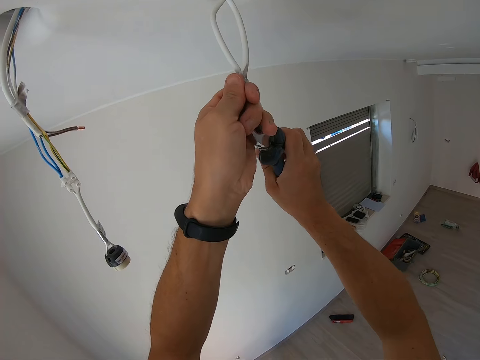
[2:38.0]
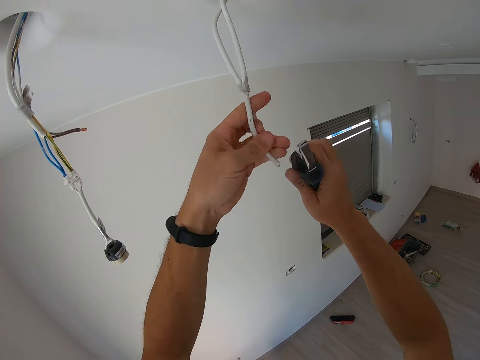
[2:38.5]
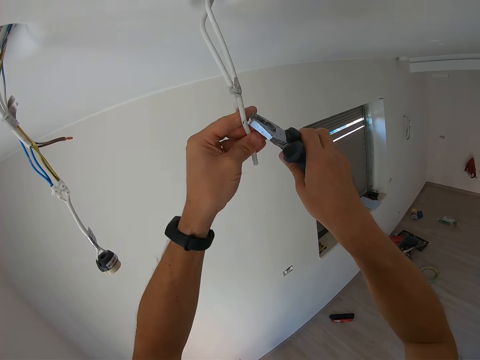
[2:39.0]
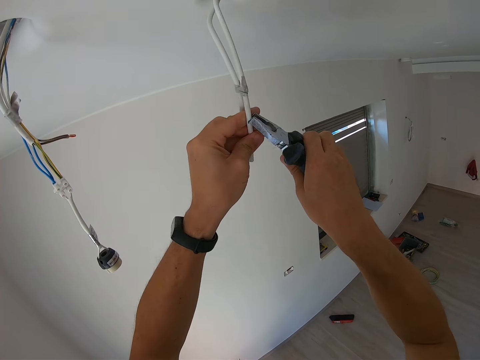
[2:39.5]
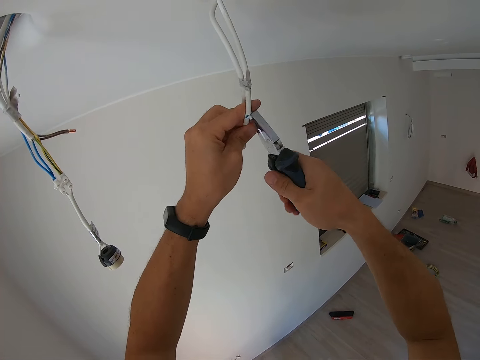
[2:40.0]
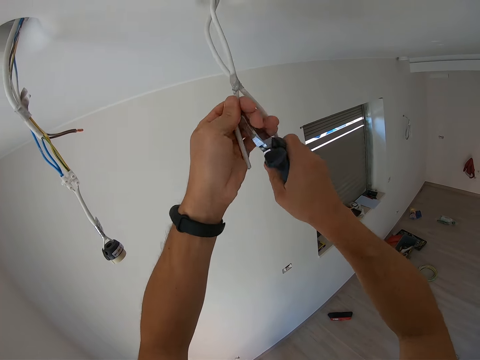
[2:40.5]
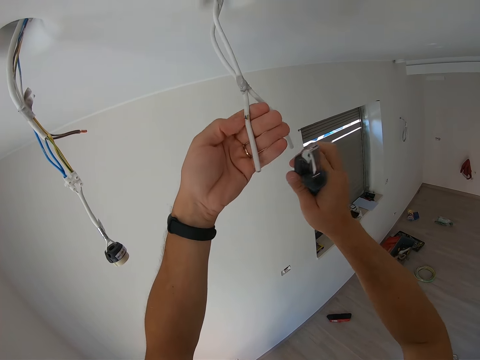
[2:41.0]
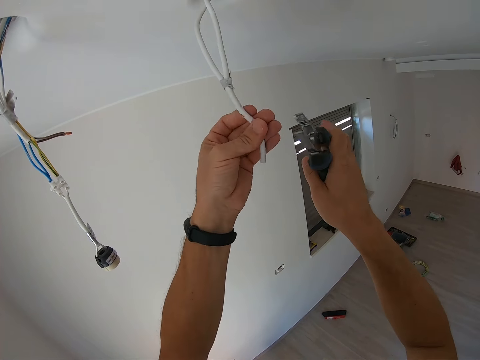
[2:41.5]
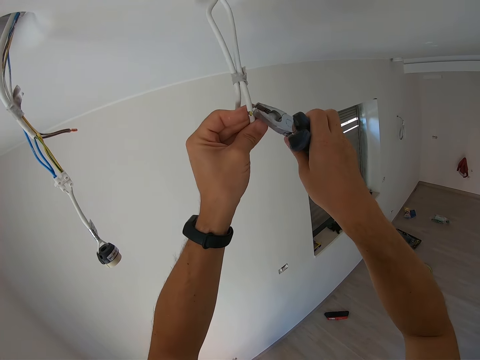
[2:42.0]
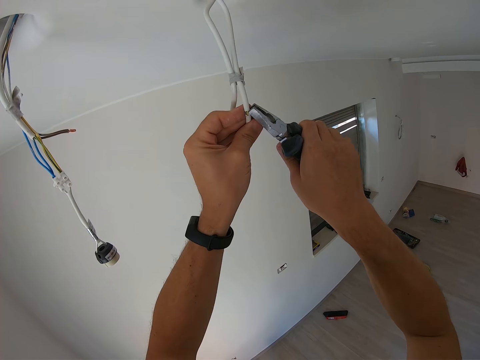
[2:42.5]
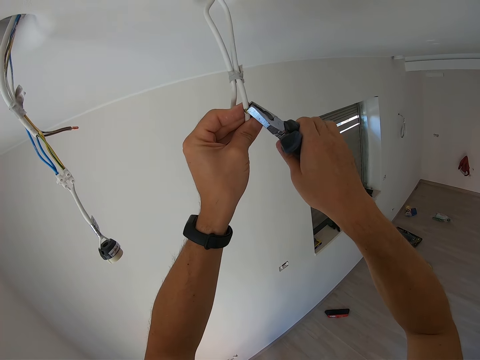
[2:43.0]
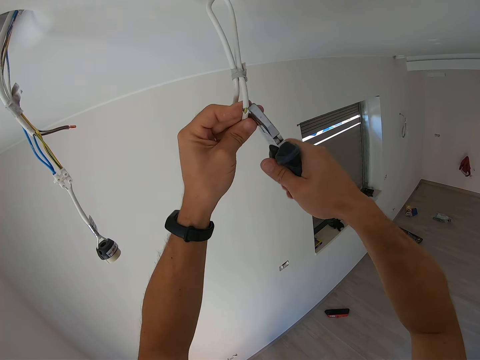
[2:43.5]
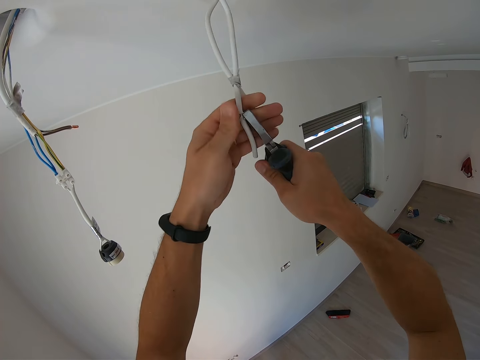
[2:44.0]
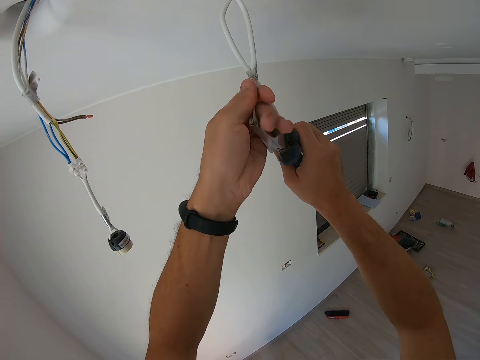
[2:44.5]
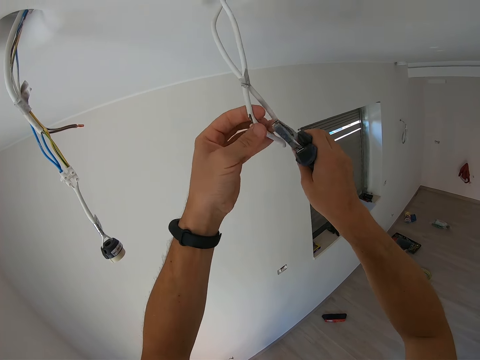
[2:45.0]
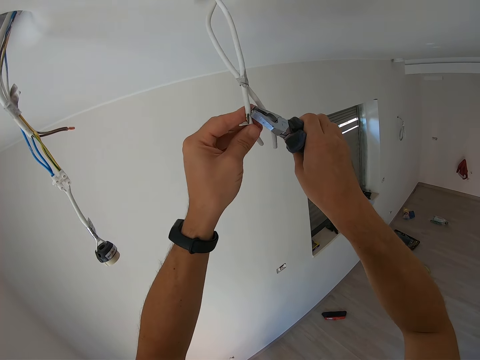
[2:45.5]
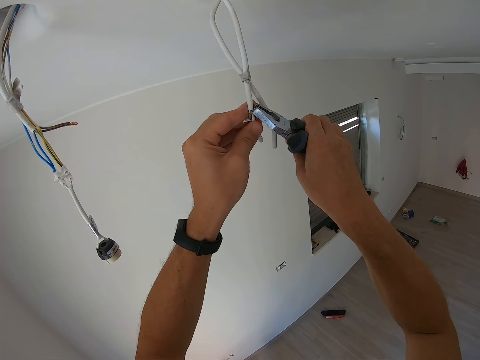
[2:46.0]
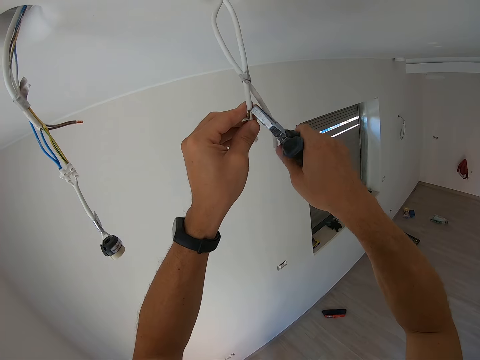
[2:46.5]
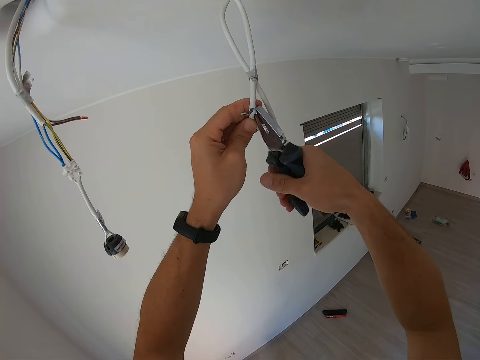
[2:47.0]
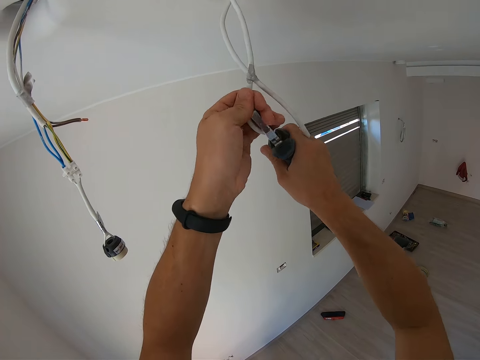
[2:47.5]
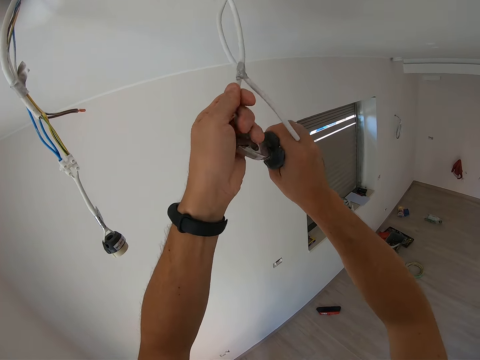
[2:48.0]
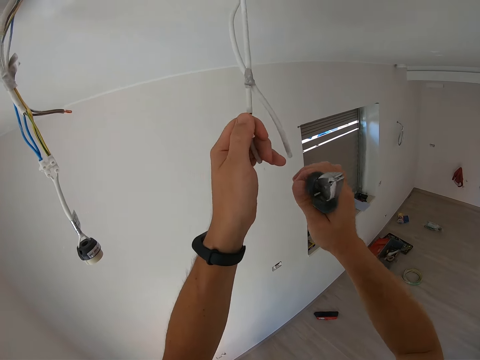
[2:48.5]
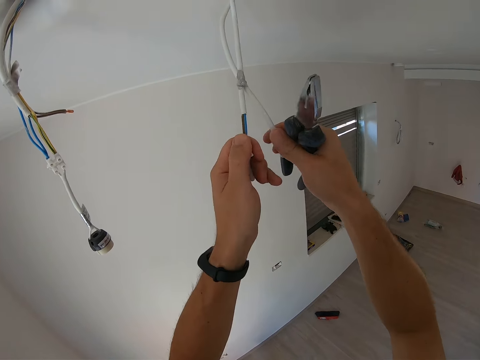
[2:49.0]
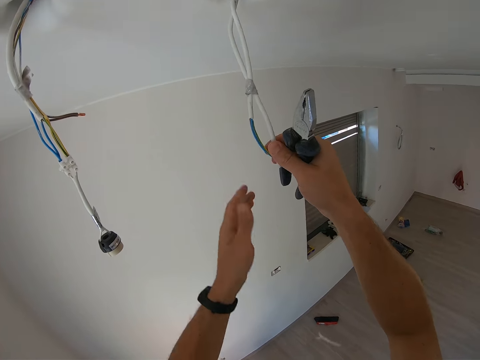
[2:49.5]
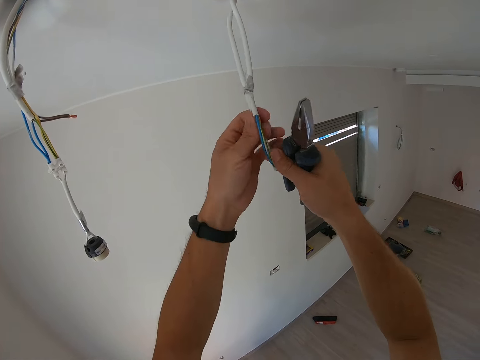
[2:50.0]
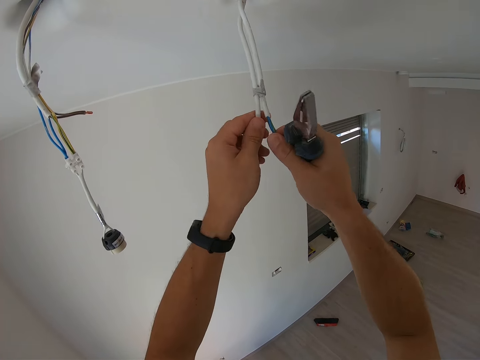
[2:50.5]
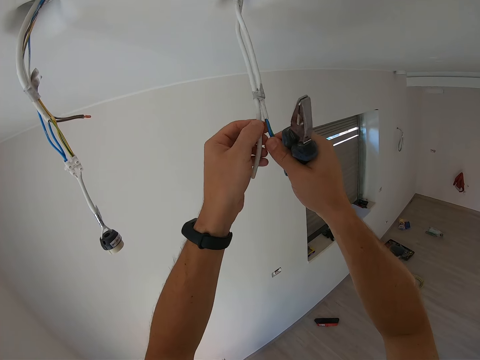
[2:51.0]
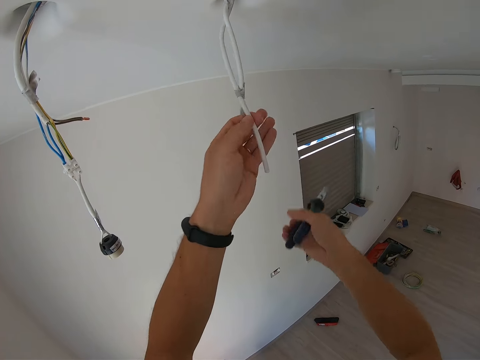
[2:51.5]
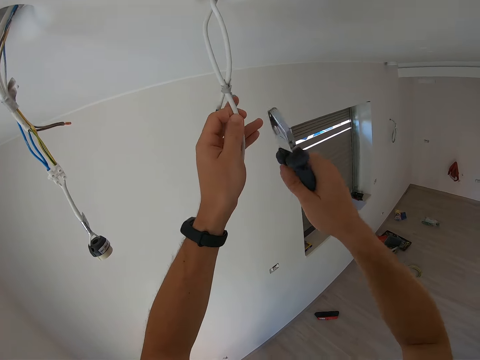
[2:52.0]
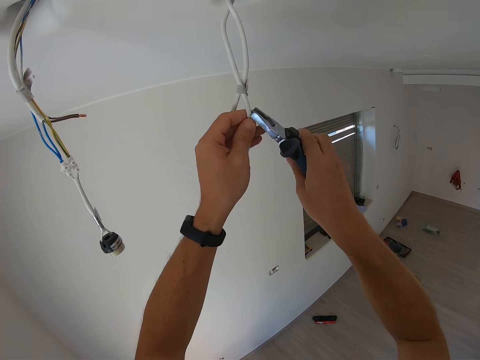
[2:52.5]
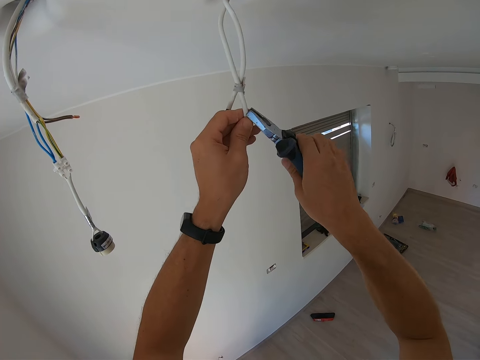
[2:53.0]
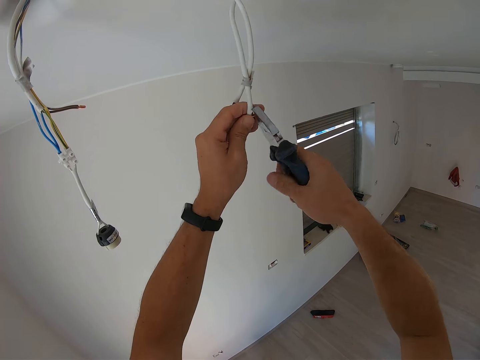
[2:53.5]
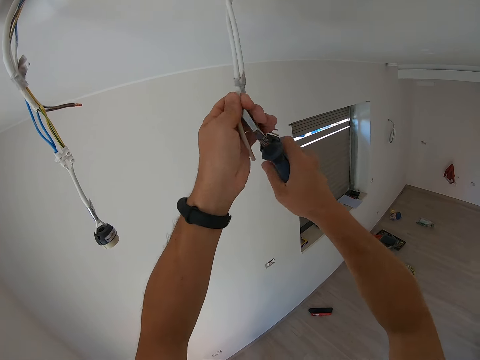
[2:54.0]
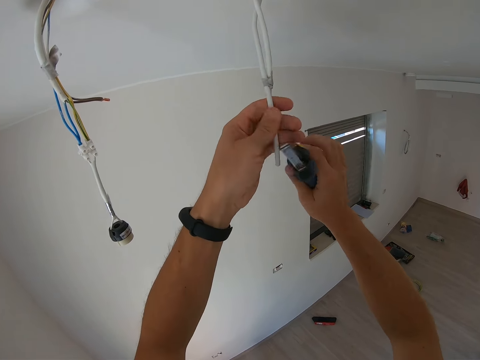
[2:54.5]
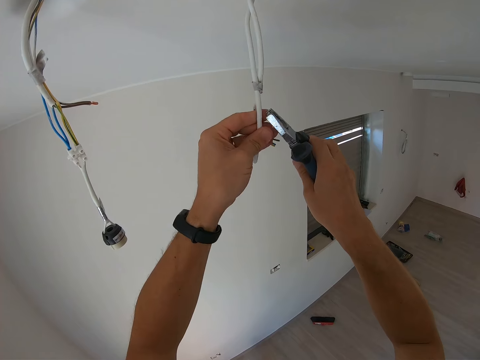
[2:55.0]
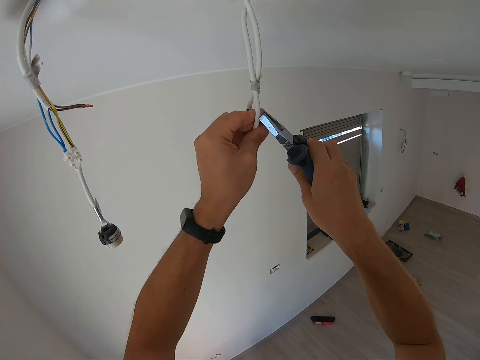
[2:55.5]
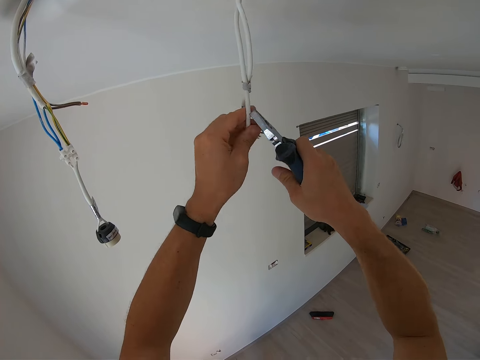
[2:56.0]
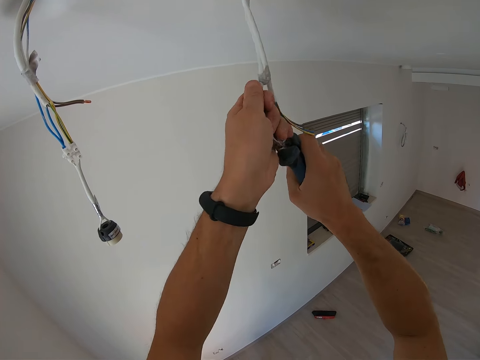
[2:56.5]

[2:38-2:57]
The camera wearer pulls the wire cover with their hand. They peel the other wire with the pliers. They cut the wire with the pliers.

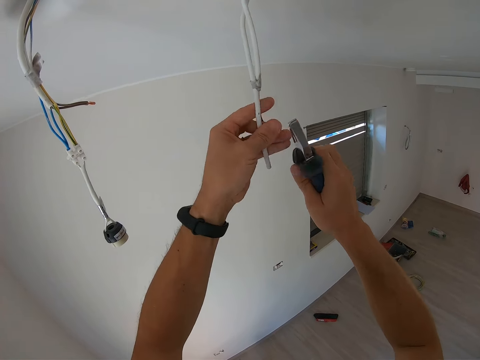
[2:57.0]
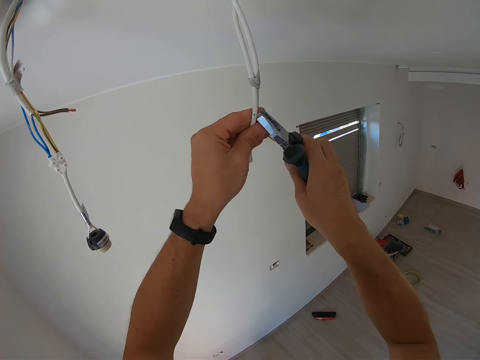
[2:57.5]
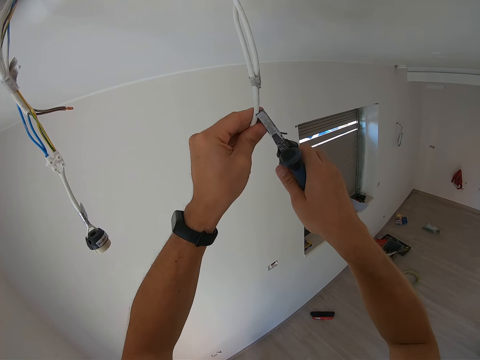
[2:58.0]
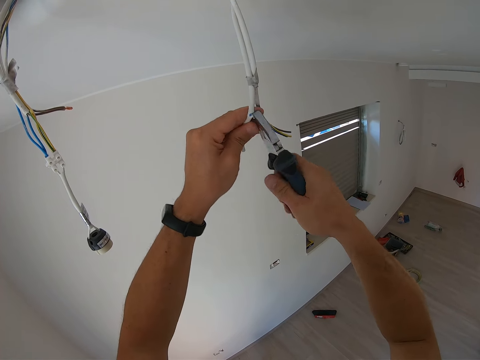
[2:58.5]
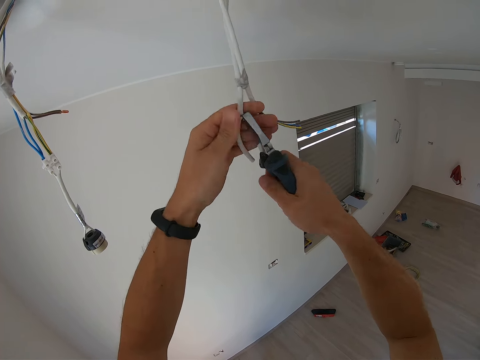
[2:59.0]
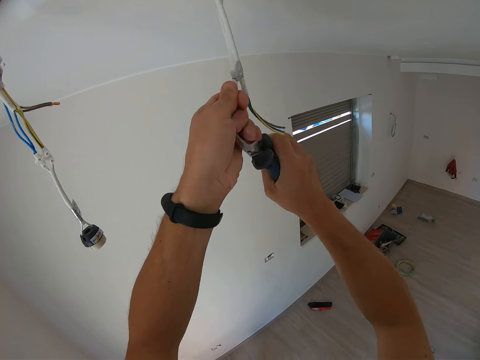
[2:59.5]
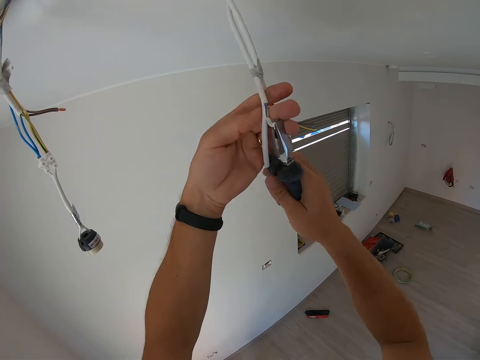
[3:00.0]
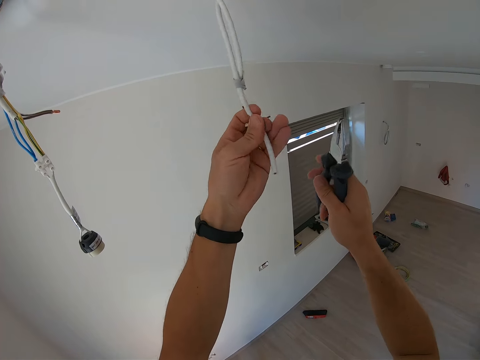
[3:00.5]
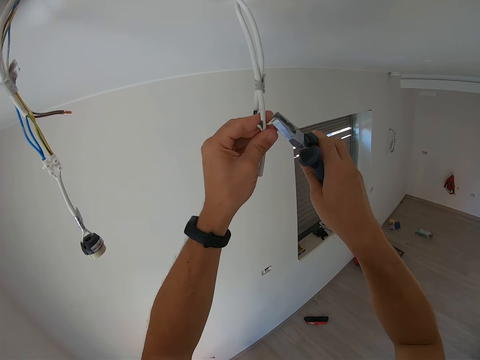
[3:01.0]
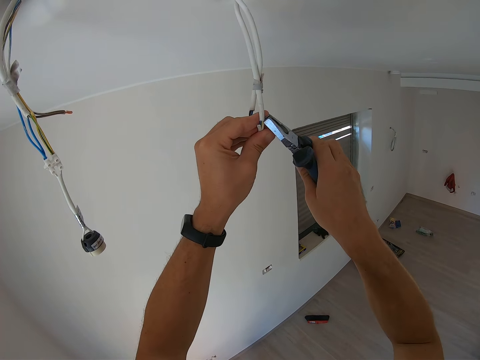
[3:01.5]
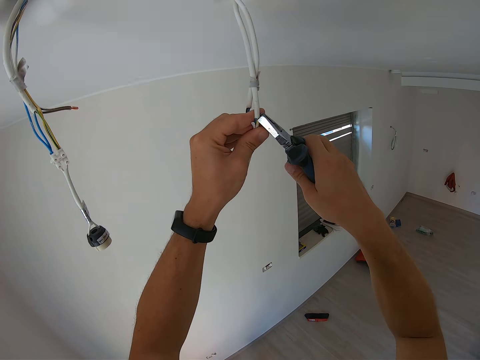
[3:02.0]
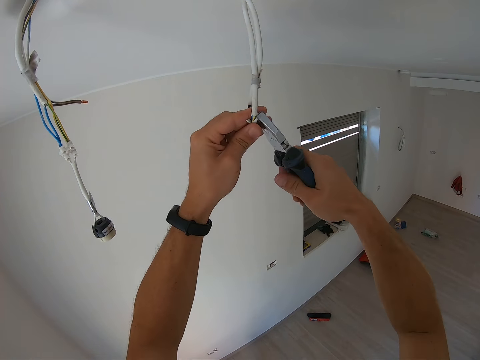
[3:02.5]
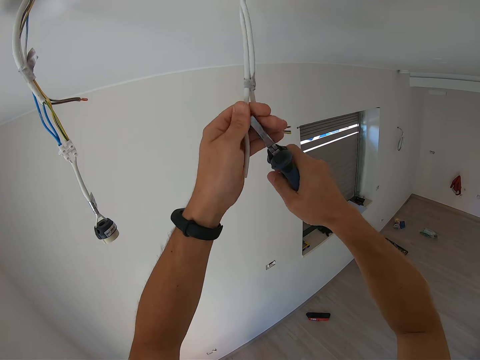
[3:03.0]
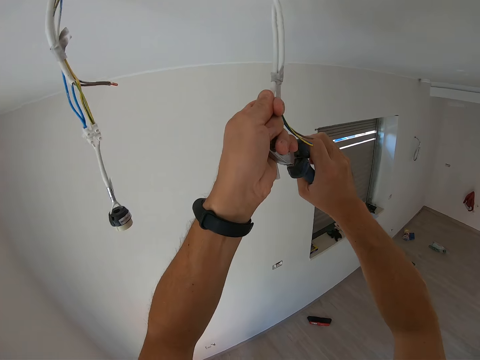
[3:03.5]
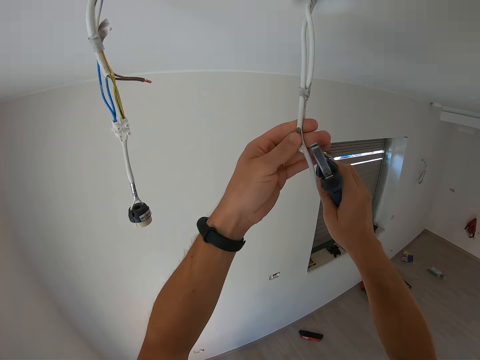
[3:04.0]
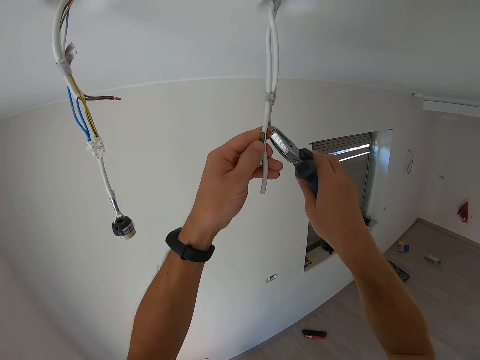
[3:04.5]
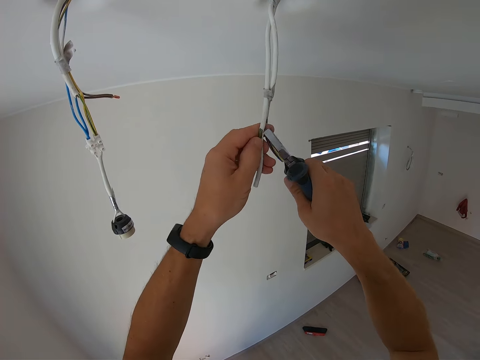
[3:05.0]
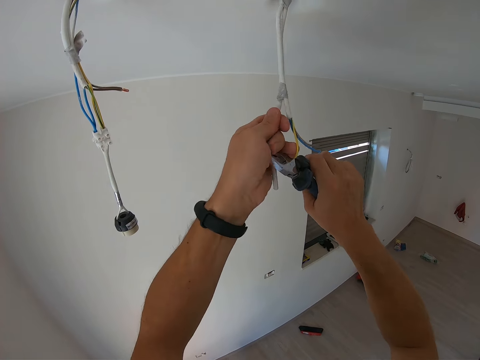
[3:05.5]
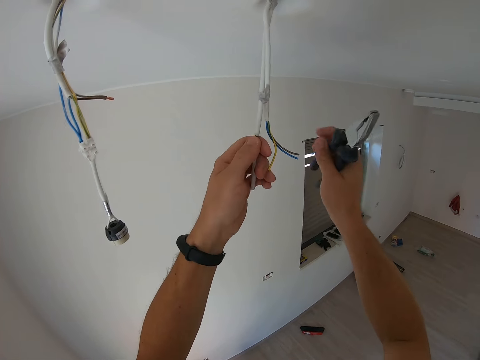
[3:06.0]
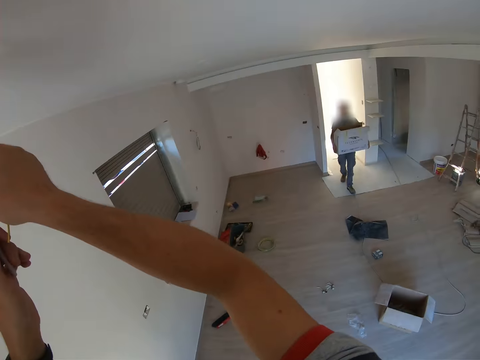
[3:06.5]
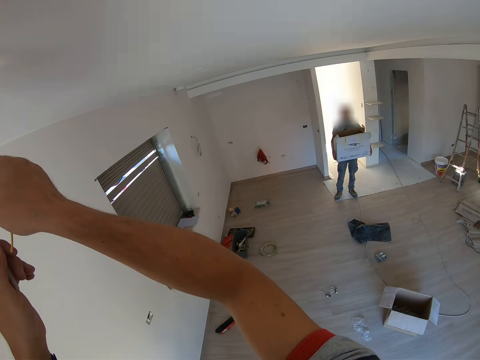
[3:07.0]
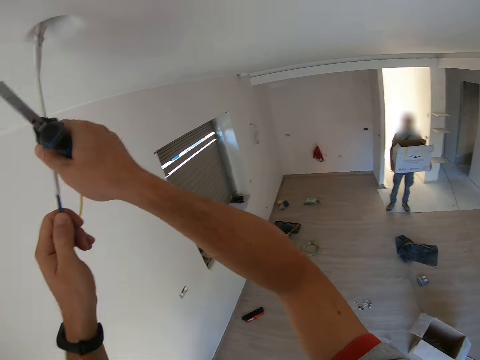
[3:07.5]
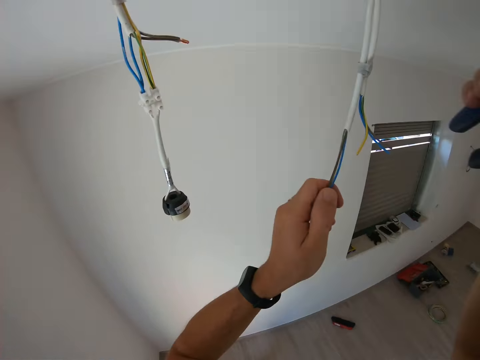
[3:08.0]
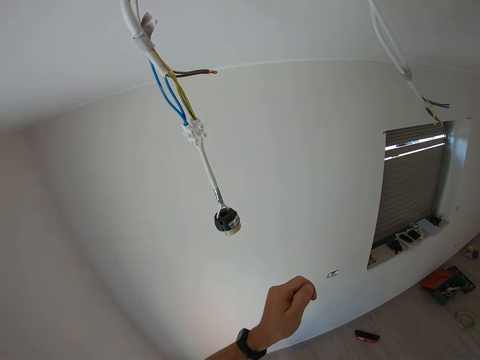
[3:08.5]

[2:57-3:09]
The camera wearer turns his head. He looks at a person. He pulls the wire cover with his hand.
